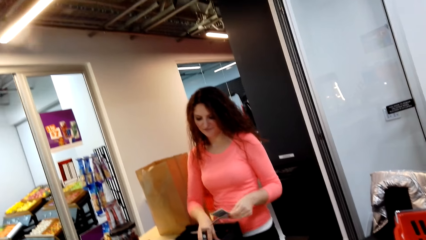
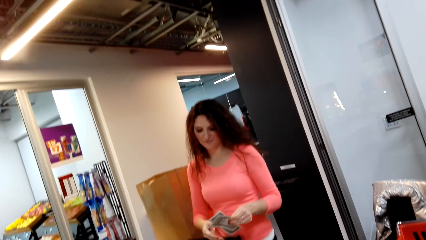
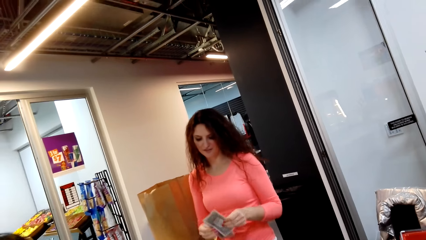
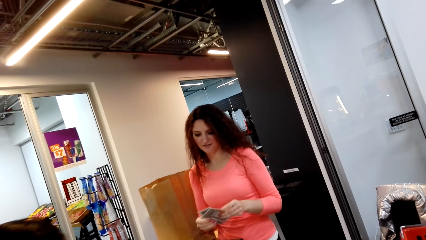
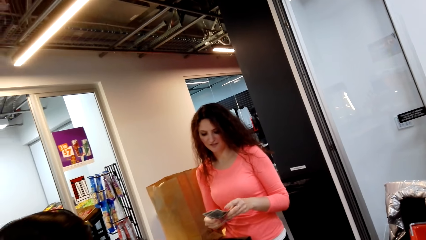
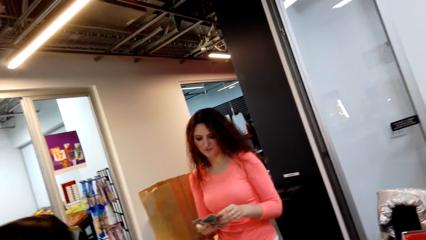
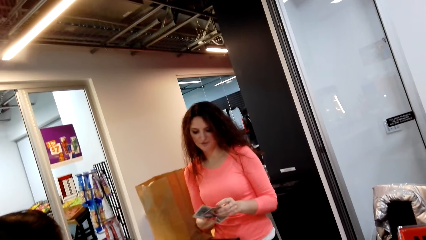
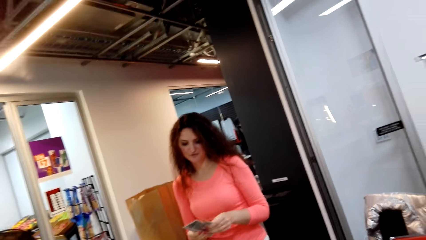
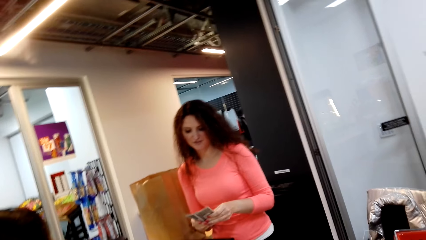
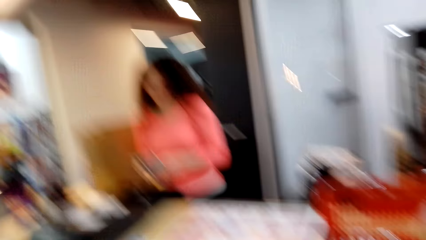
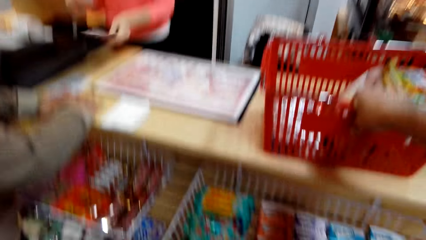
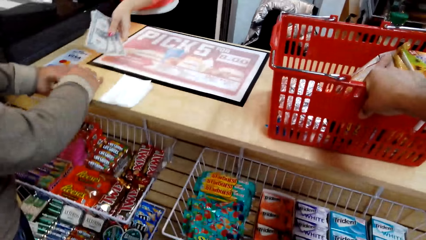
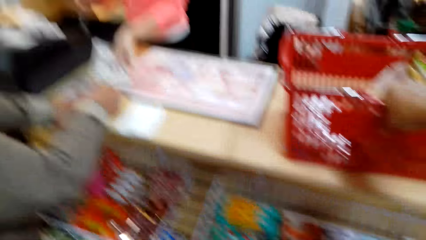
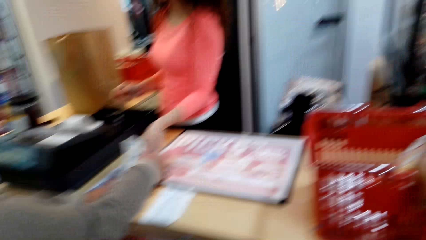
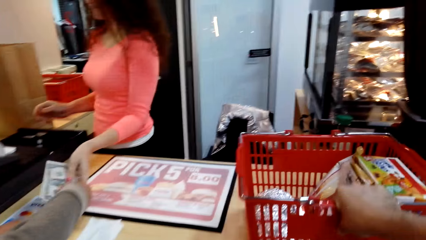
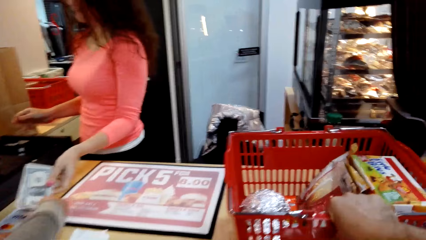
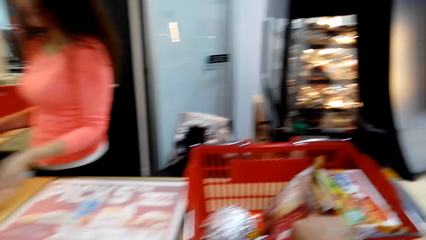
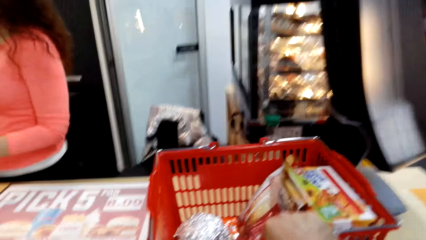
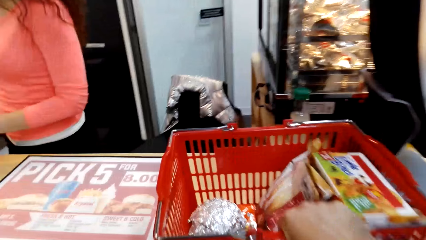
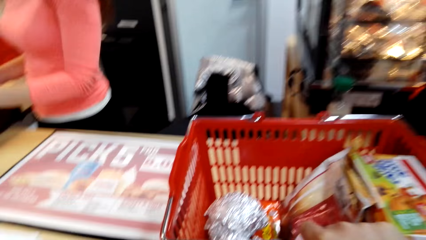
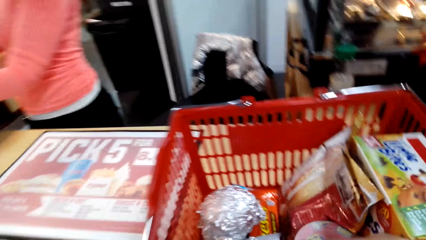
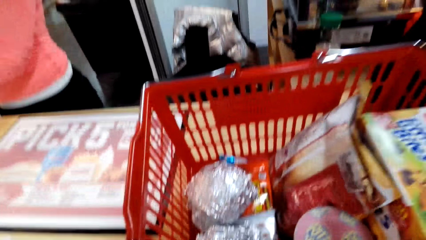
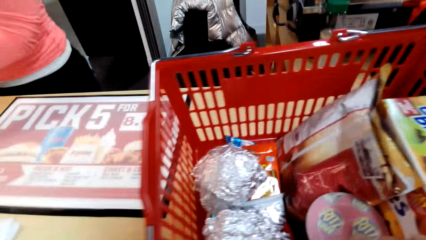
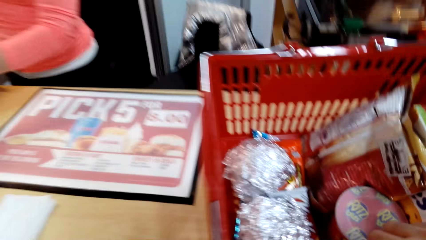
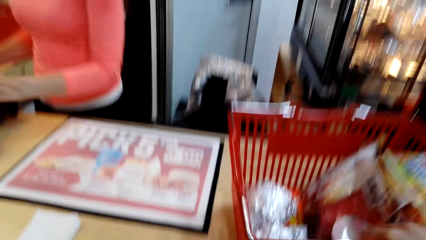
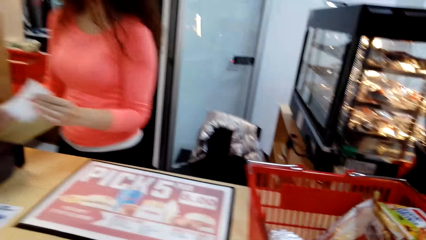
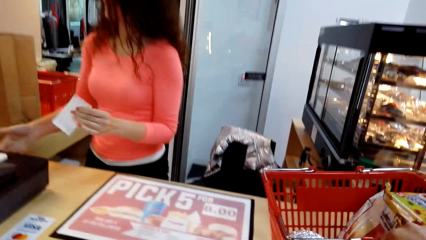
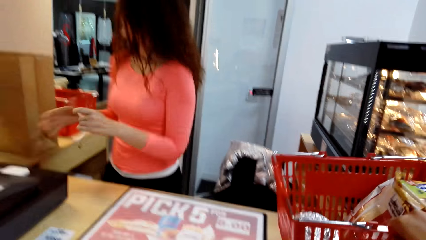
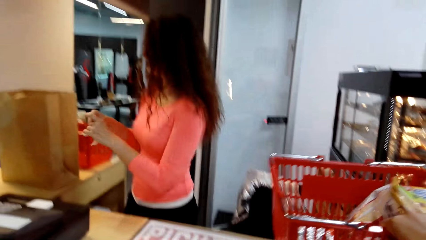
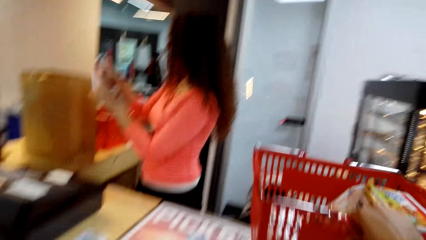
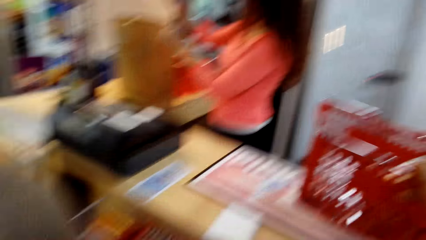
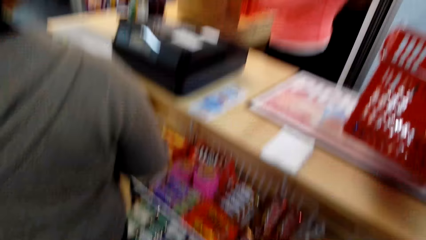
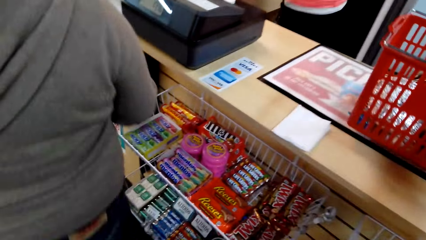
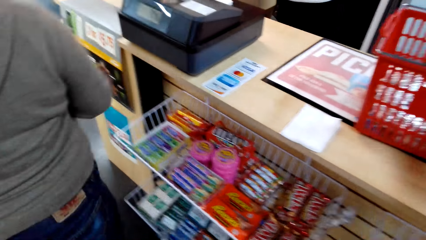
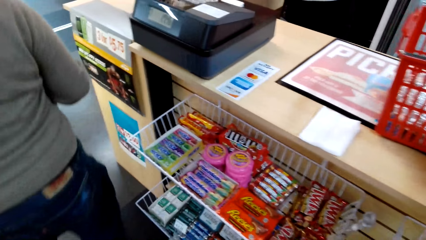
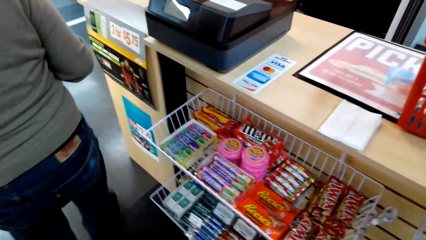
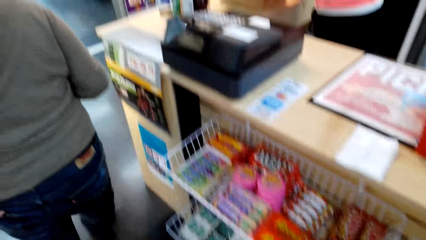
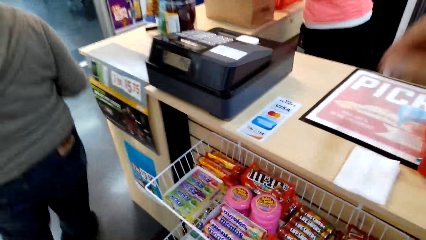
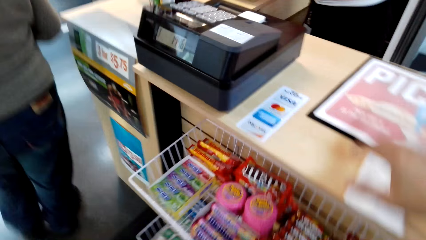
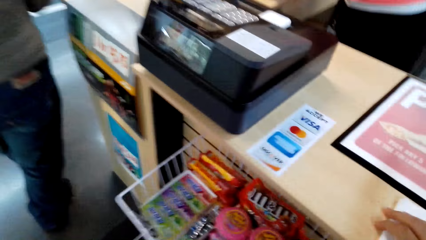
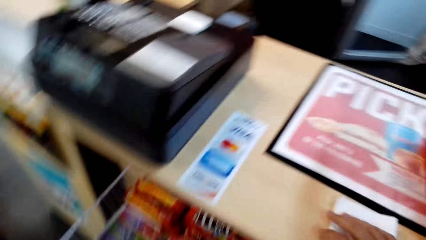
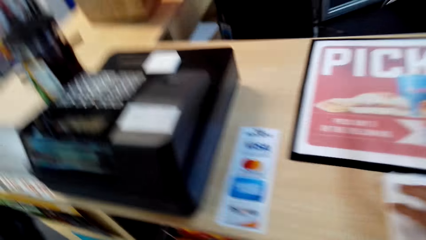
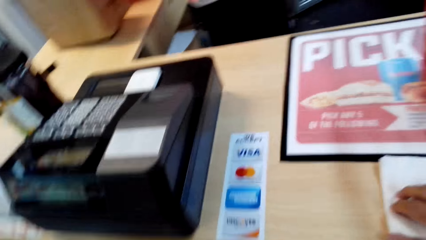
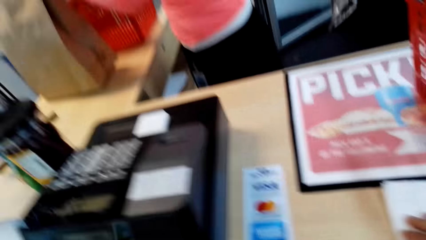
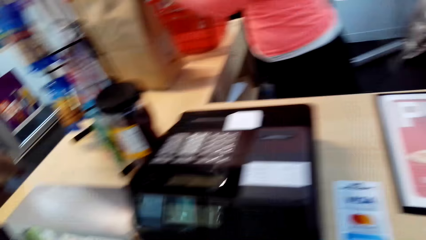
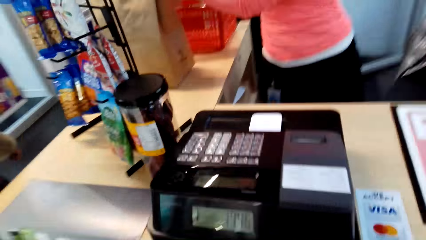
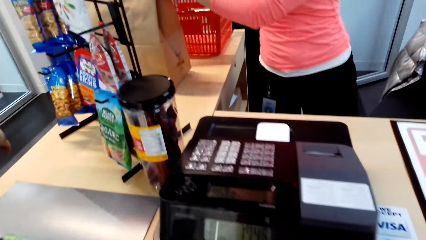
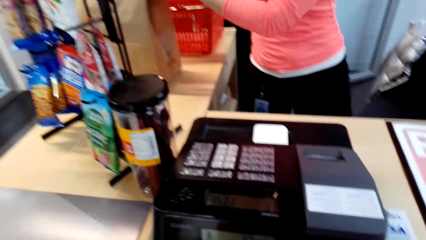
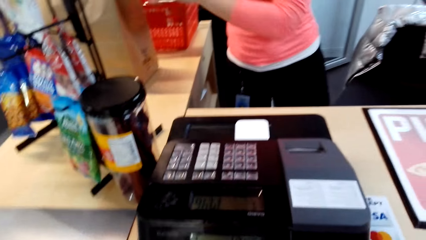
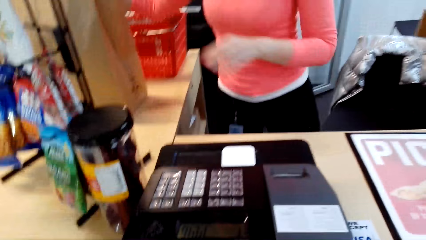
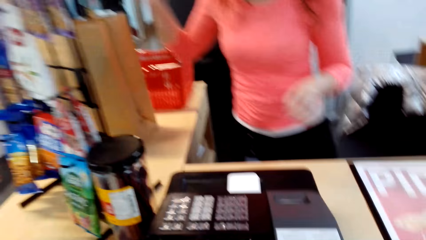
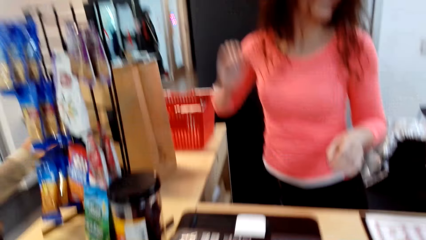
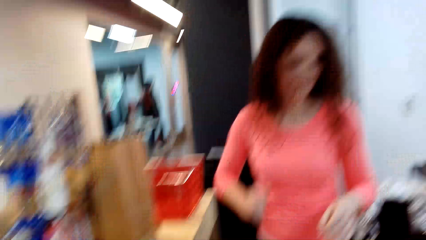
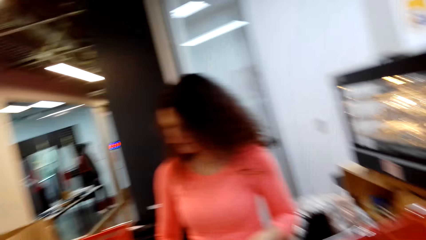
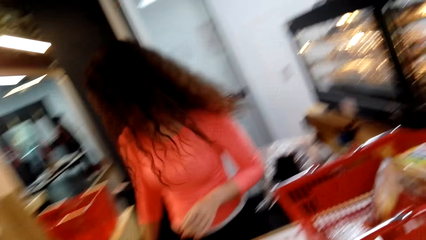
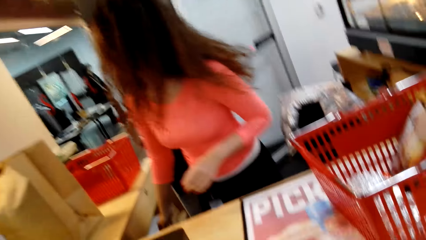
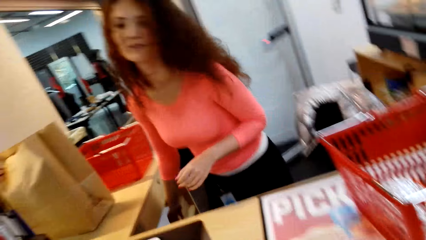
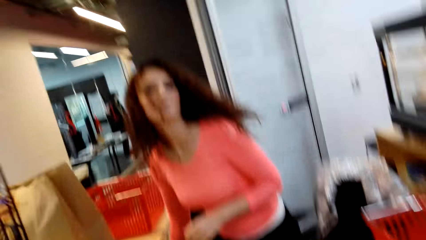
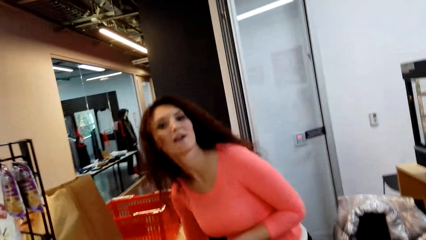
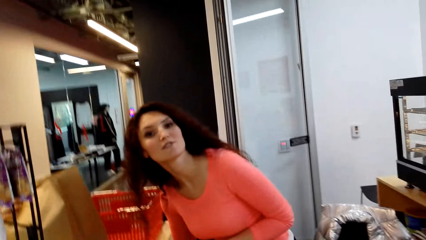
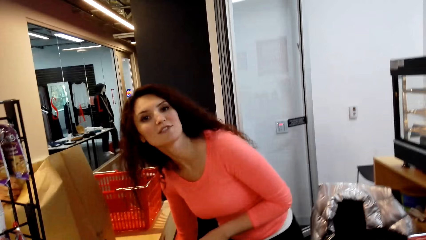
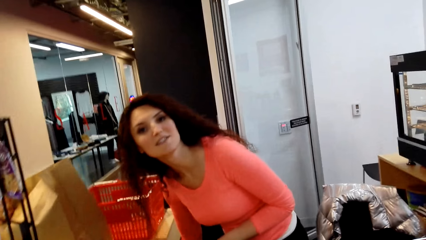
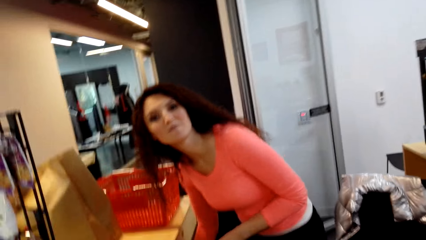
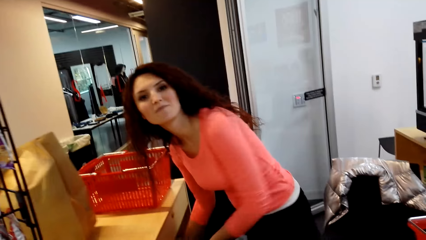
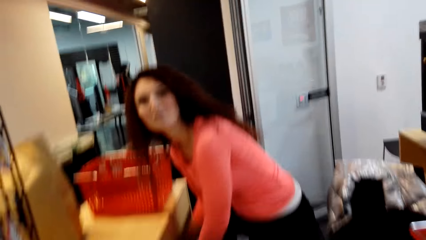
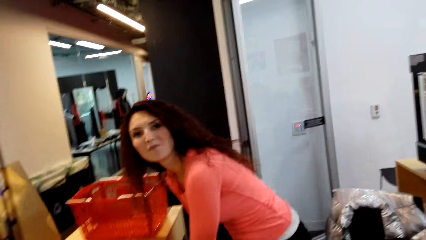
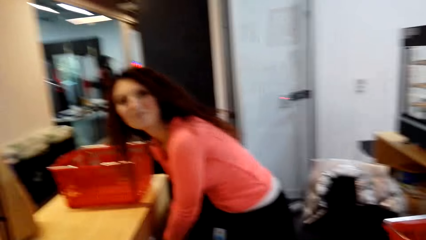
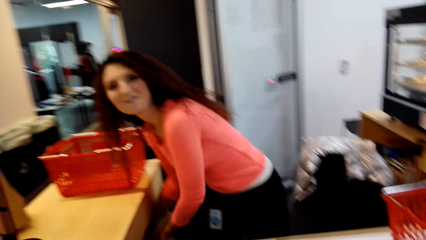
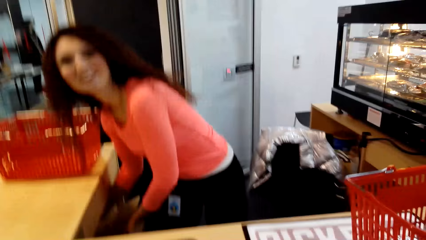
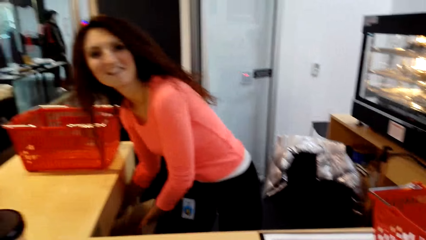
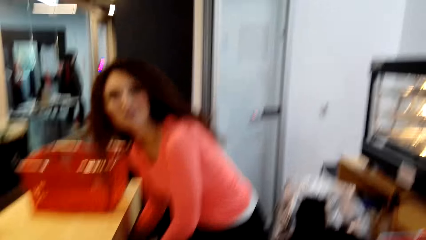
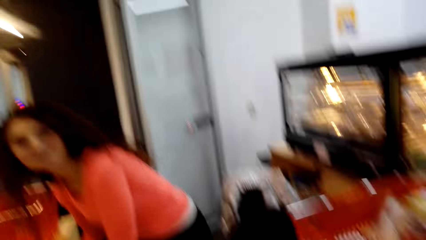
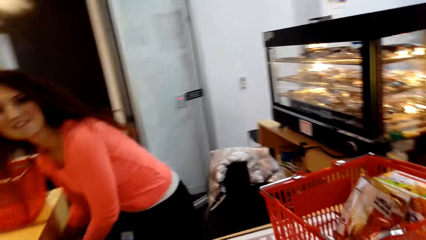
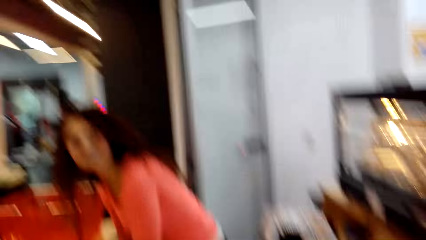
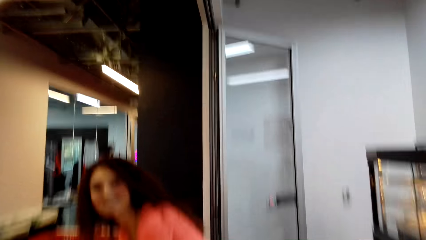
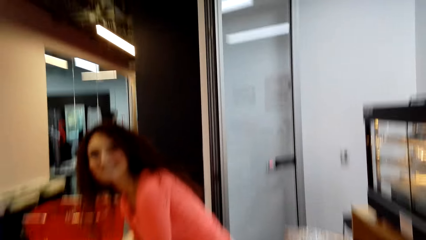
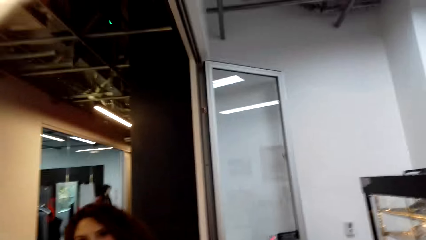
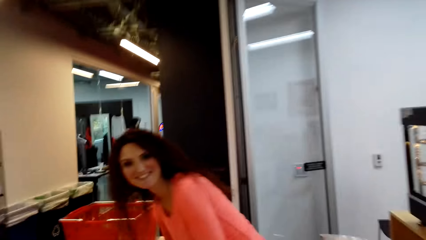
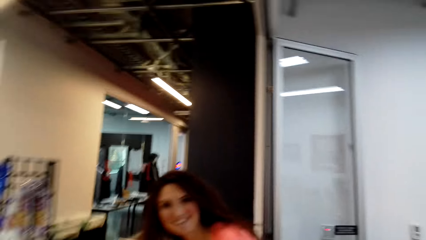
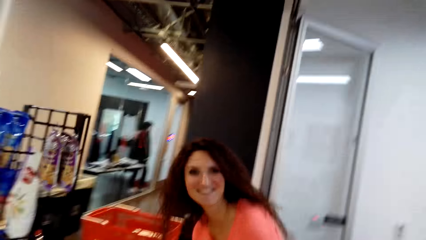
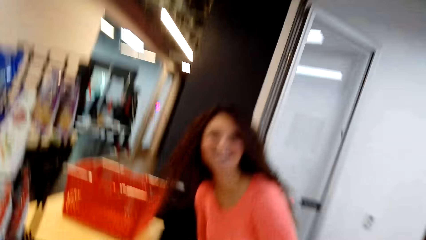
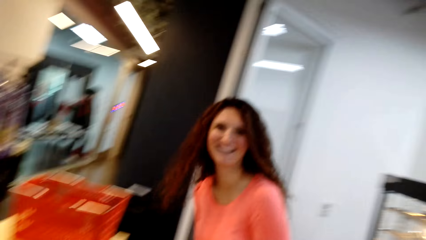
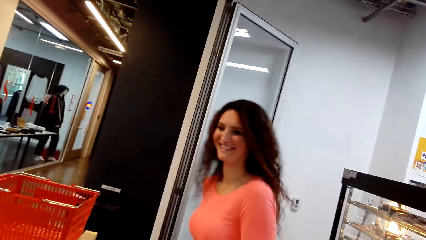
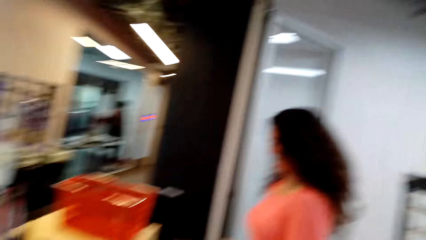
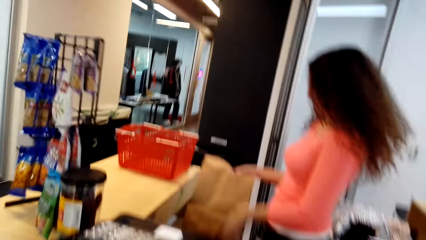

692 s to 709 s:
A lady picks cash notes from another lady. The other lady gives the first lady the change. The other lady puts the shopping list in the bag. The camera wearer moves the shopping basket. The other lady picks a shopping bag.
